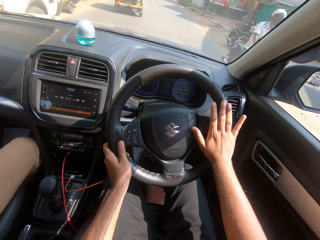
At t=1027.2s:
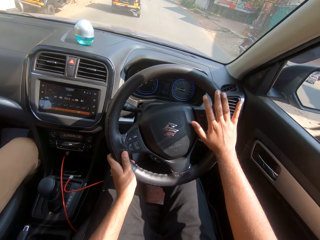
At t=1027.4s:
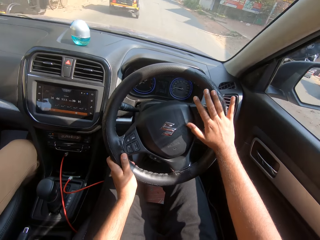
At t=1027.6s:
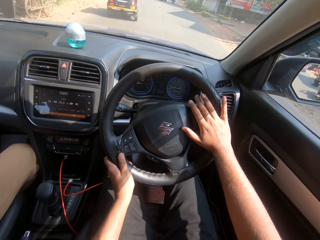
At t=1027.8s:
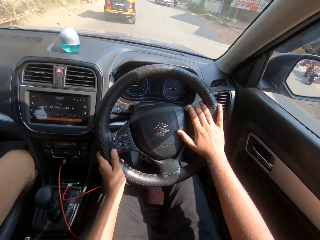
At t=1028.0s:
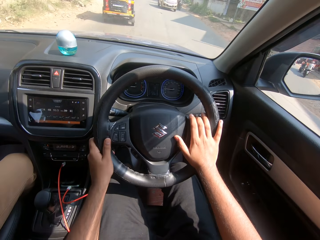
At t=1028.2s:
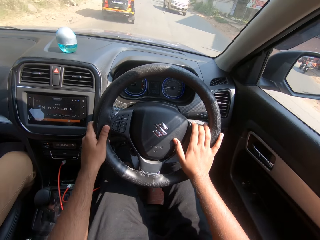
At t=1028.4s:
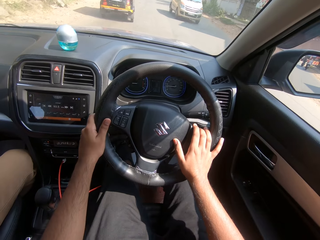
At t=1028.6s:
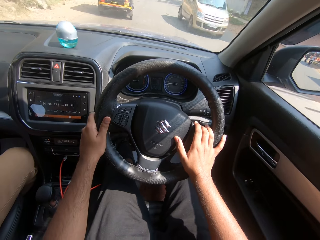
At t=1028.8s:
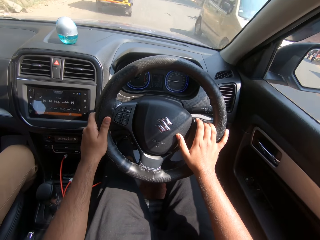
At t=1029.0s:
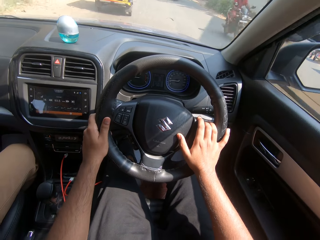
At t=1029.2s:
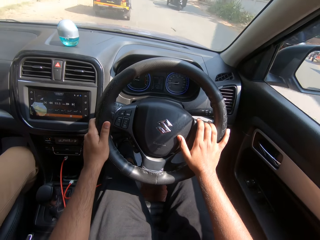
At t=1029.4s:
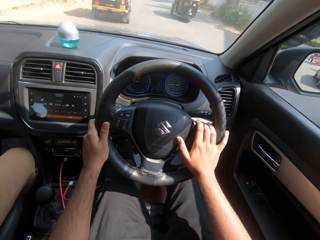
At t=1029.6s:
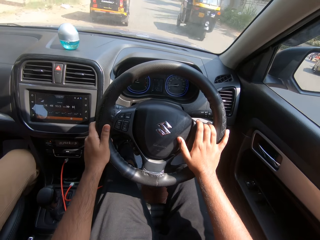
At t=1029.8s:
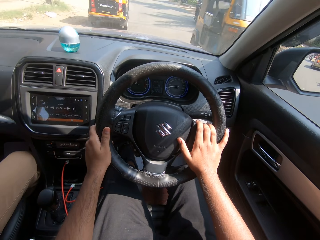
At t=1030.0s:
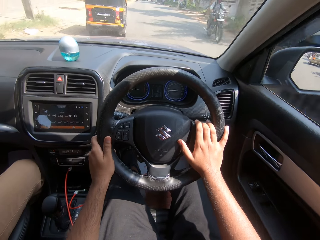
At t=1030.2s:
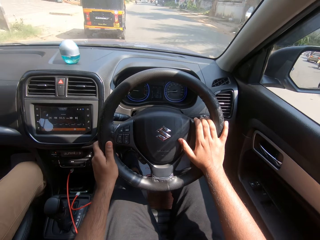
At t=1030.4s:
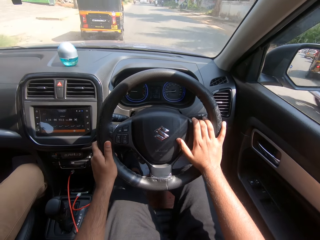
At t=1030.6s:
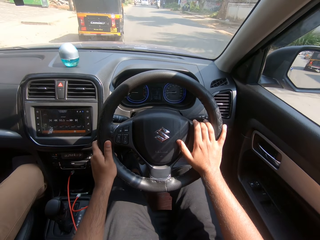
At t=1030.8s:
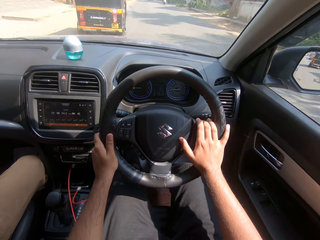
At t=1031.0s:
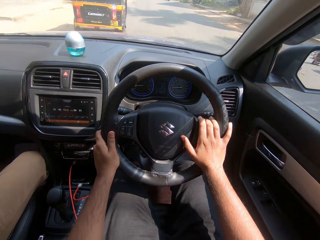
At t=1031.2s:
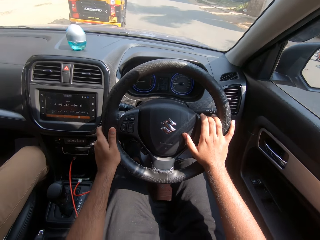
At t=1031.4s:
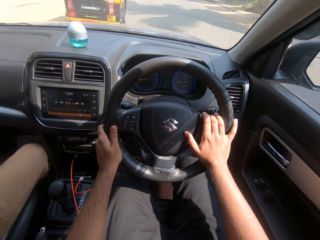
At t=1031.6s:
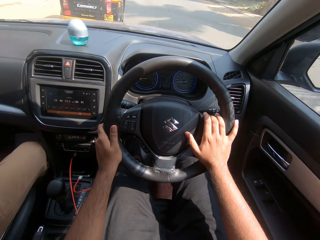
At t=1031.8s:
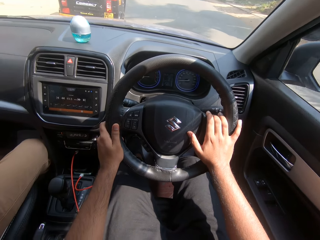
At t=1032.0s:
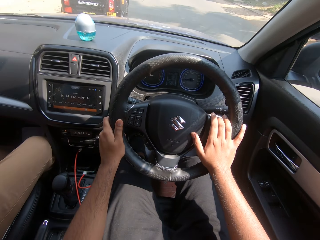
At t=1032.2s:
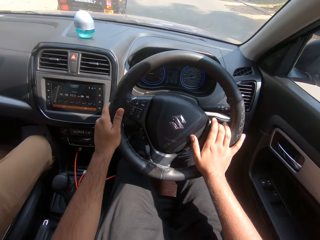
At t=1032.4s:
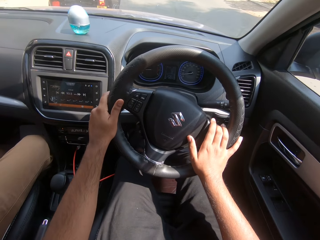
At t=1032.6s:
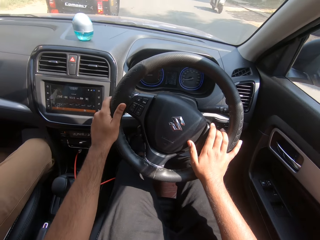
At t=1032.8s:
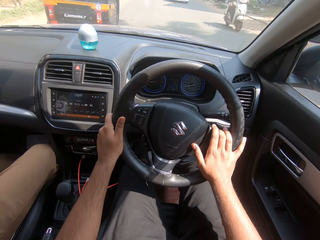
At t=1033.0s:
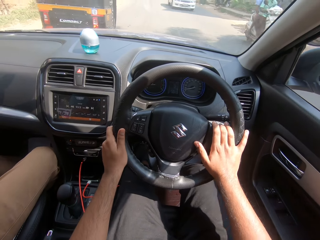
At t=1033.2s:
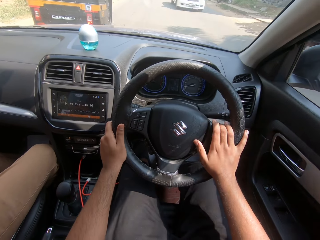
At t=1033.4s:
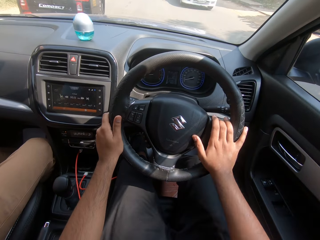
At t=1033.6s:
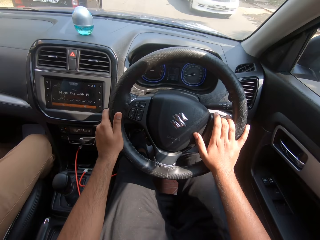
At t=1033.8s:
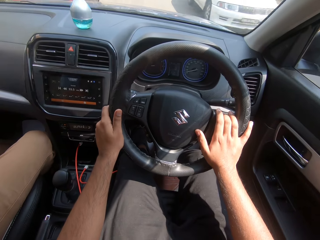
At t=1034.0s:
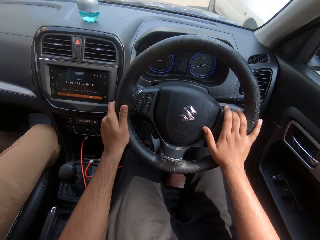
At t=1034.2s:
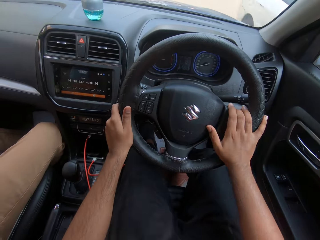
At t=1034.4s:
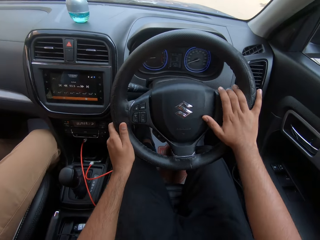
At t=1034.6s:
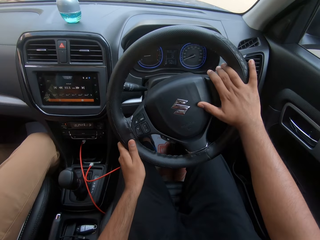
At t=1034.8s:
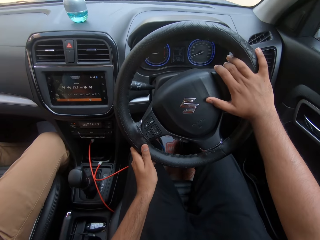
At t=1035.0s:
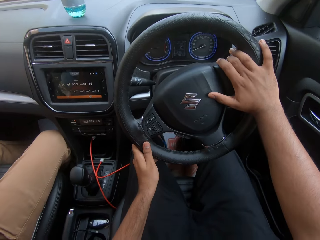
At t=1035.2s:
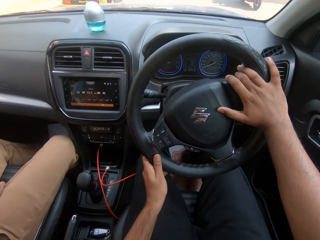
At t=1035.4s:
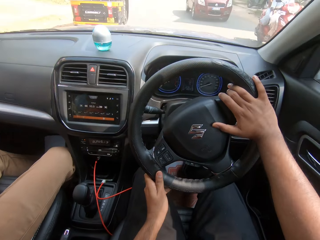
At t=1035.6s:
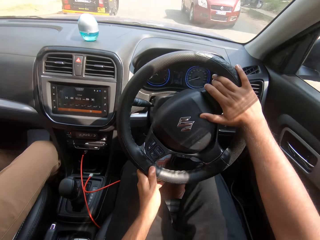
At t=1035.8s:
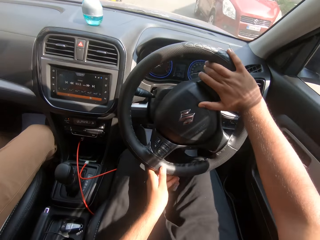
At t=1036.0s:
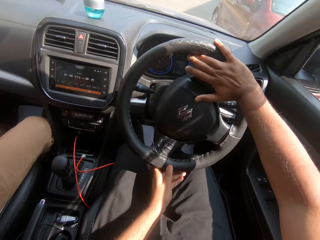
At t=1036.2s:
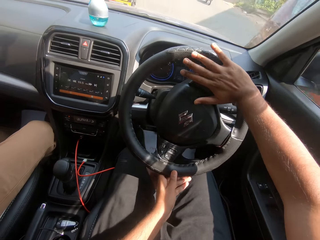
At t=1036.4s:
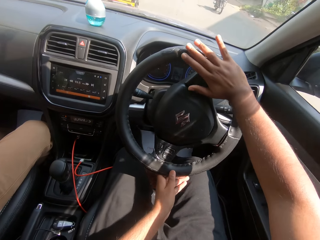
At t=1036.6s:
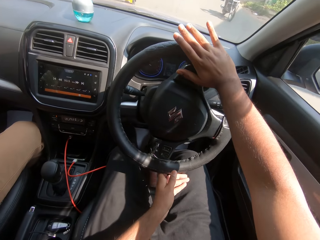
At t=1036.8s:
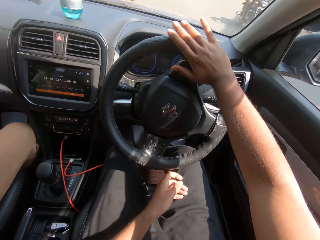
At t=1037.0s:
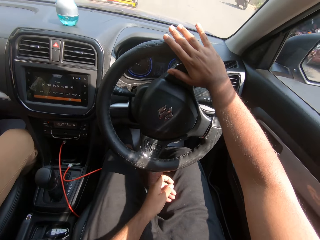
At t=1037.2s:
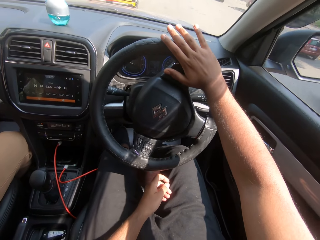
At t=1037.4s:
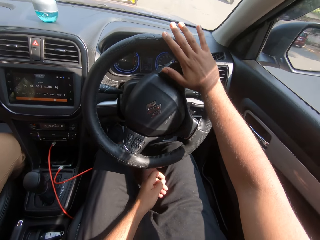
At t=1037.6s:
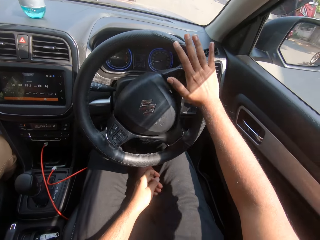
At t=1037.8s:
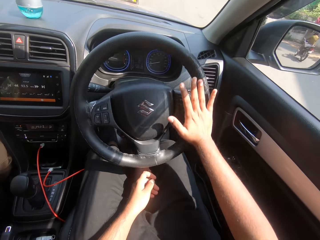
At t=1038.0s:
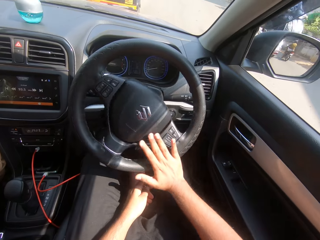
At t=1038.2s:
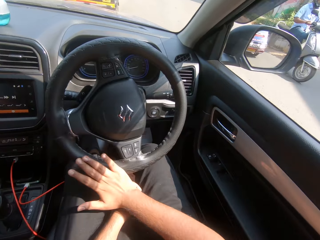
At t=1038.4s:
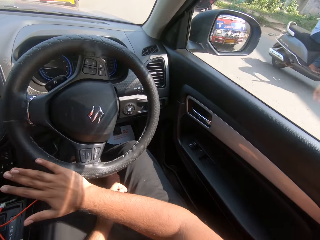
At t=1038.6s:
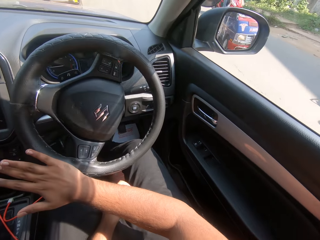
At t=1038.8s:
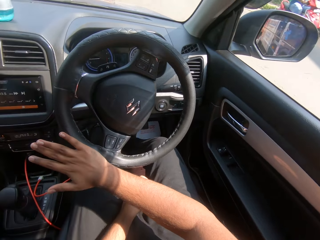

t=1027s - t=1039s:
A motorcycle rides past the camera wearer. A metallic grey car drives past the camera wearer. A tricycle rides past the camera wearer. A motorcycle rides past the camera wearer. A white car drives past the camera wearer. A motorcycle rides past the camera wearer. A red car drives past the camera wearer. A motorcycle rides past the camera wearer. The camera wearer drives the car and takes the hand off the steering wheel. A motorcycle rides past the camera wearer. A motorcycle rides past the camera wearer again.

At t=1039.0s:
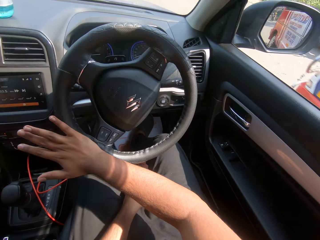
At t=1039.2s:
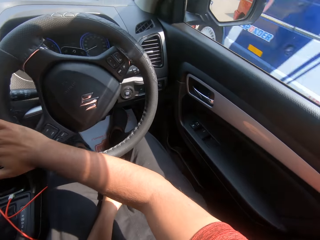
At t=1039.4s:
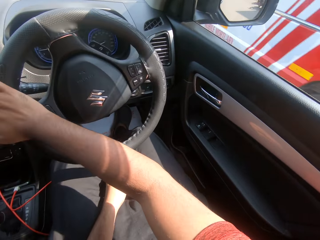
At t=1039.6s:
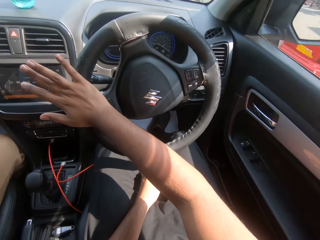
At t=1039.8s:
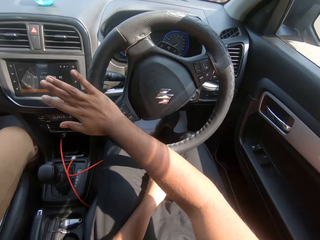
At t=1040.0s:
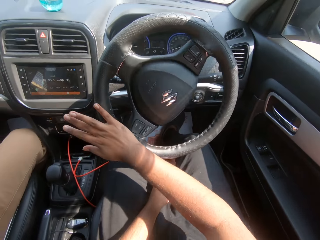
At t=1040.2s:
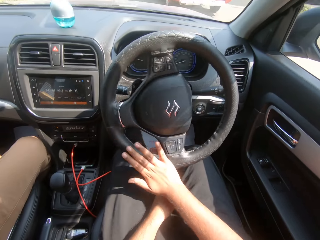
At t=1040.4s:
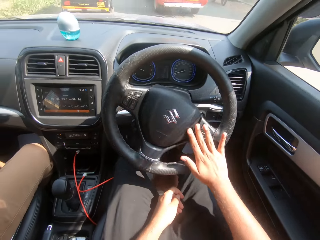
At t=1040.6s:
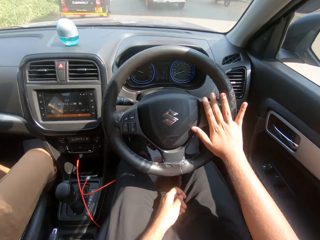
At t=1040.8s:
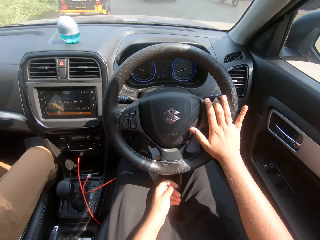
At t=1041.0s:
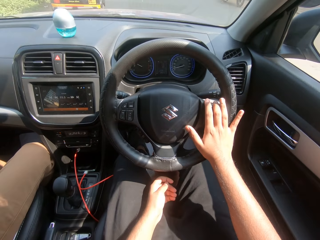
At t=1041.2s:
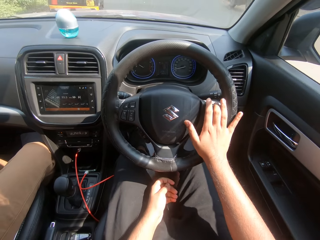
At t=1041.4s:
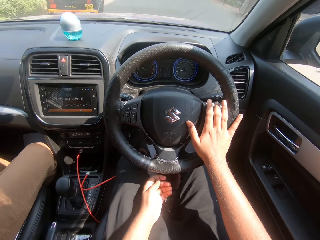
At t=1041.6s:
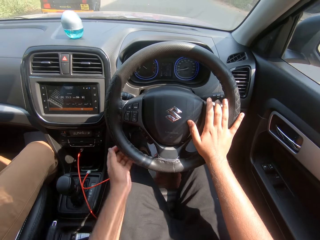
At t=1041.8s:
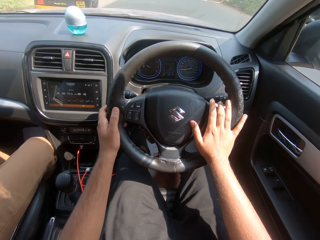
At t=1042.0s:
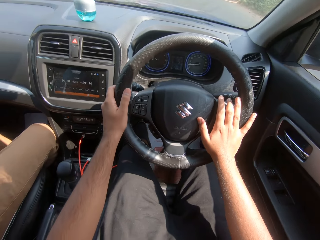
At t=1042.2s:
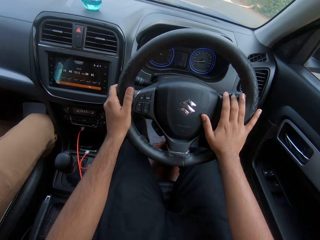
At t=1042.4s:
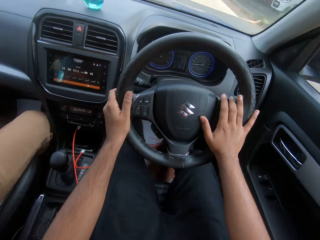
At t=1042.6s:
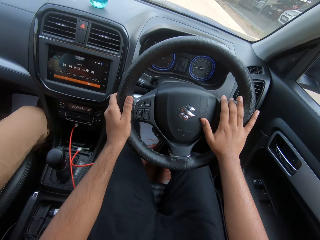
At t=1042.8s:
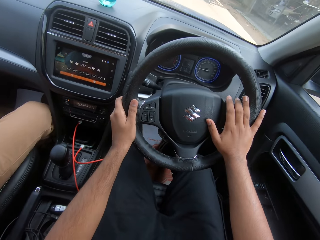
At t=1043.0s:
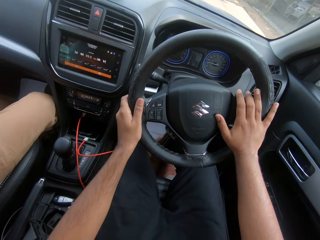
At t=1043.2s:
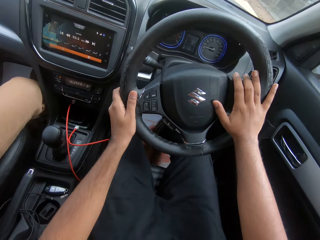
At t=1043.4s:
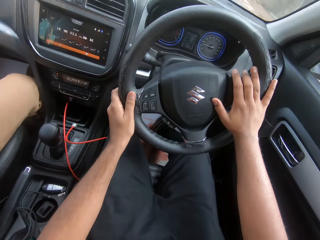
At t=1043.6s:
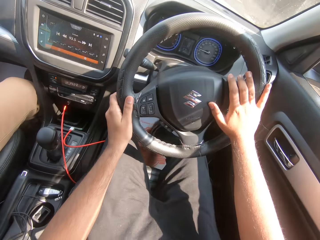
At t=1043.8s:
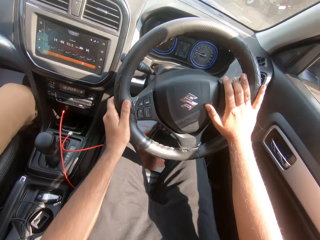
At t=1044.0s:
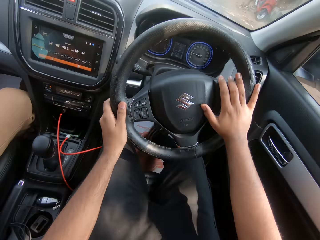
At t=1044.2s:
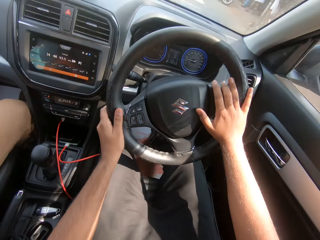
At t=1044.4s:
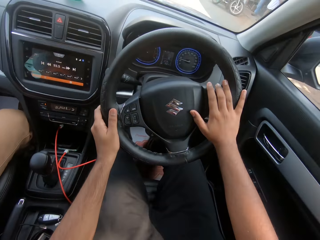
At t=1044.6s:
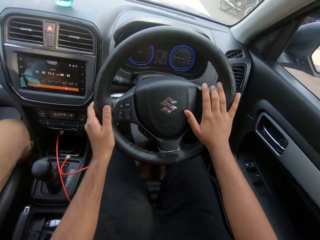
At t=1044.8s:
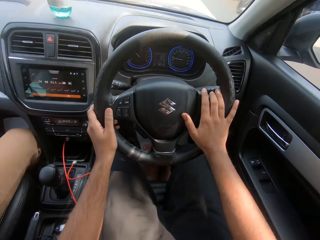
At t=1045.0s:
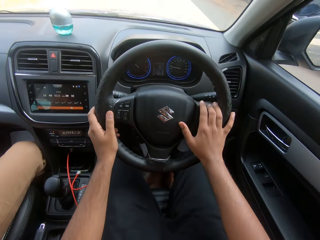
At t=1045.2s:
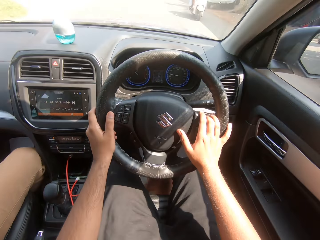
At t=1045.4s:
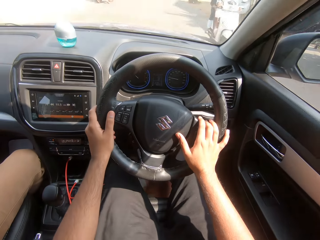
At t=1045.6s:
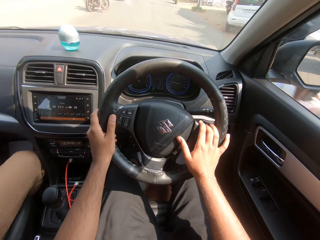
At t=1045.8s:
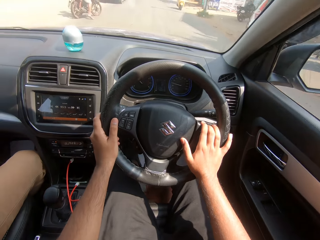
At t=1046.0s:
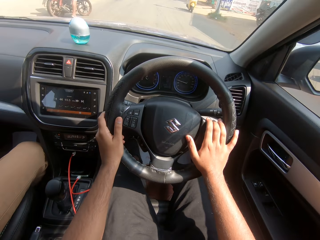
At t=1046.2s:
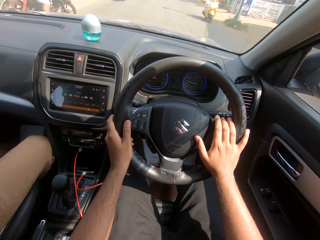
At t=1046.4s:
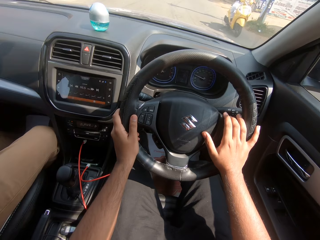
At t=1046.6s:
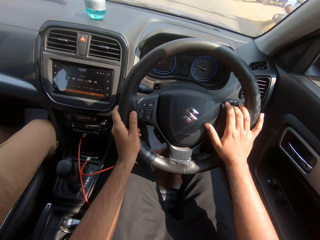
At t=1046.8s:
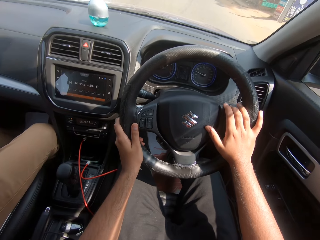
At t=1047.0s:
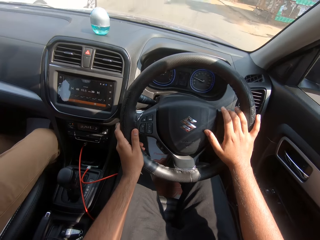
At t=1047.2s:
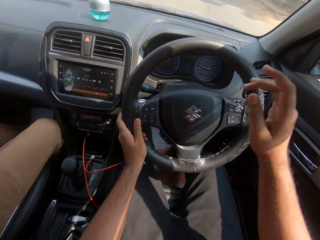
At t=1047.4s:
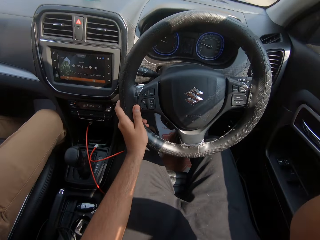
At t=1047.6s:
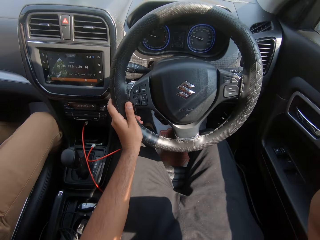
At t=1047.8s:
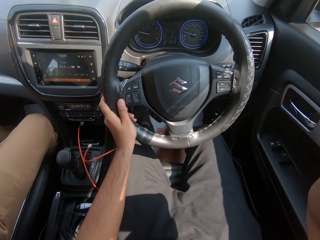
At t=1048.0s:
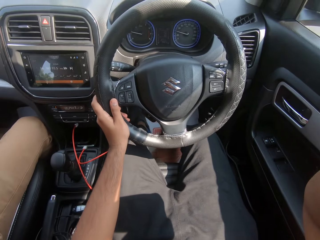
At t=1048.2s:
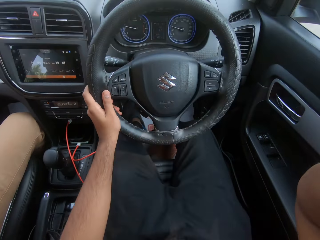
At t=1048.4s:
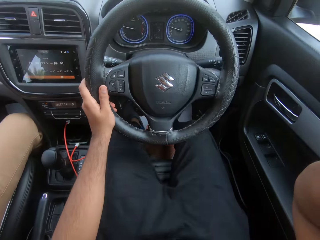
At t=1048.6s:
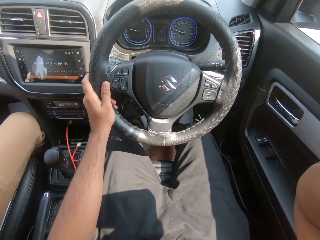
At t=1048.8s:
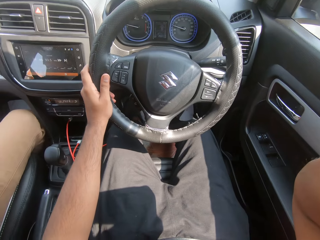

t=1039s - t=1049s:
The camera wearer drives the car and looks at the side mirror. A white bus drives past the camera wearer. The camera wearer drives the car and holds the steering wheel. A motorcycle rides past the camera wearer. The camera wearer drives the car. A man talks to the camera wearer. A motorcycle rides past the camera wearer. The camera wearer lifts his right hand from the steering wheel. He drives the car.
